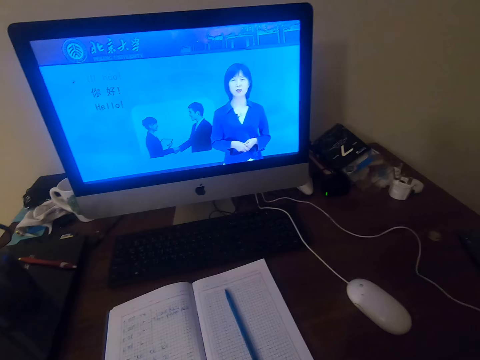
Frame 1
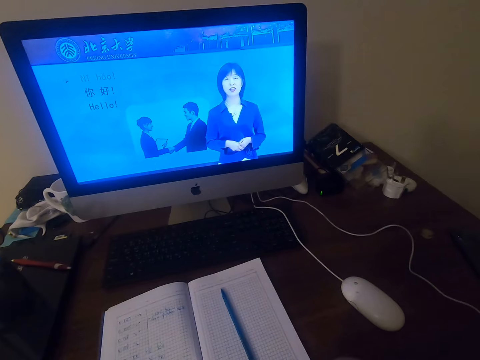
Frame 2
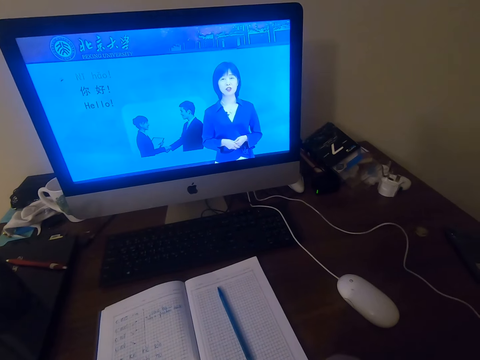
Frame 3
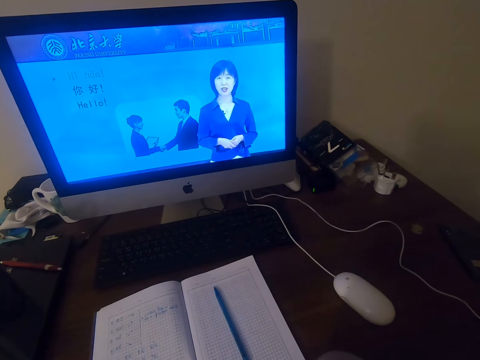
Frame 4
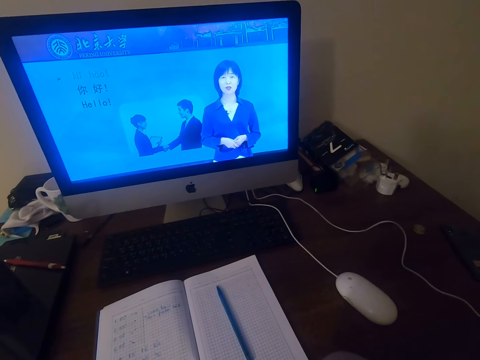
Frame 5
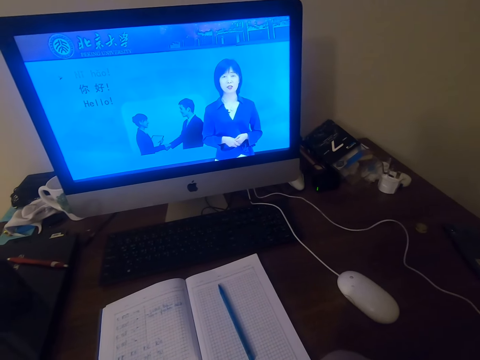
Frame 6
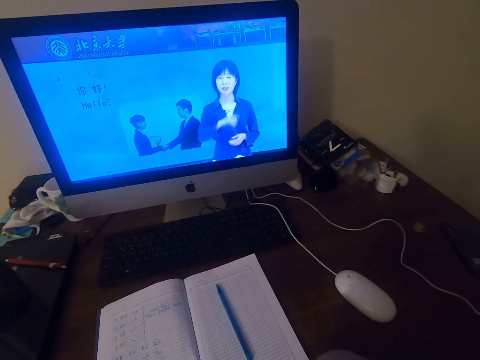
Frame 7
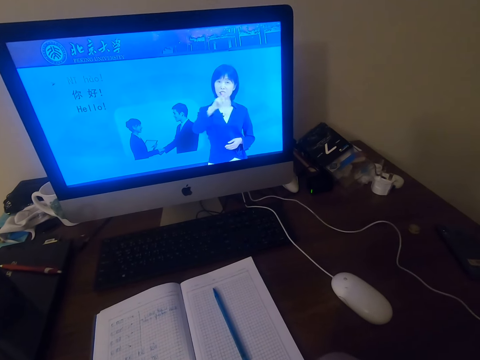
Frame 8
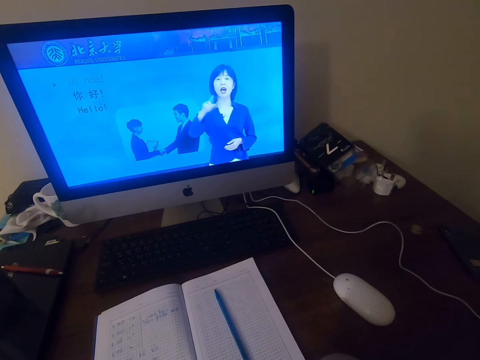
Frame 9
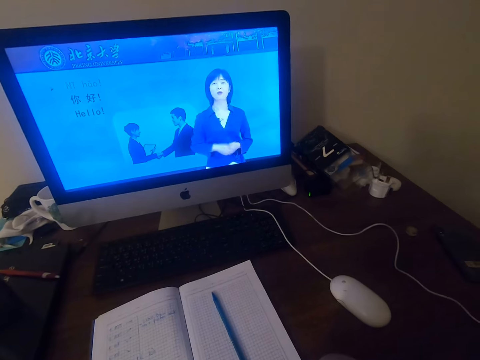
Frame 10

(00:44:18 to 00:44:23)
The camera wearer watches on the machine.

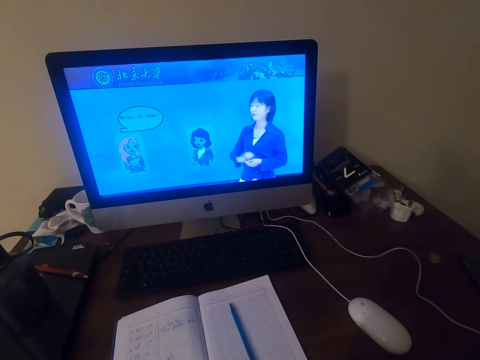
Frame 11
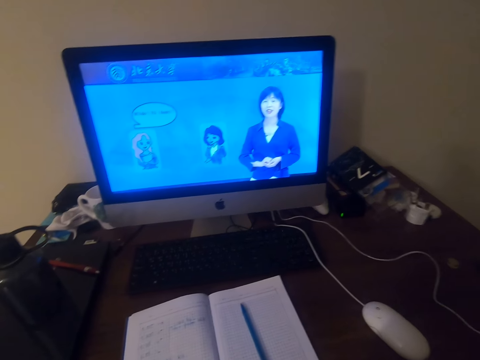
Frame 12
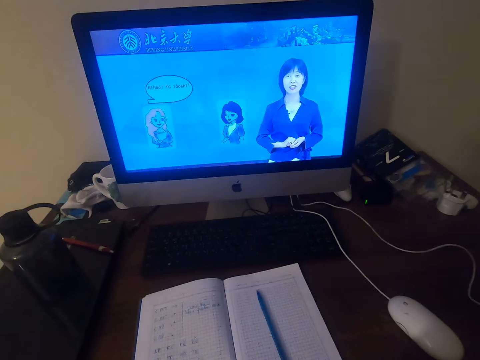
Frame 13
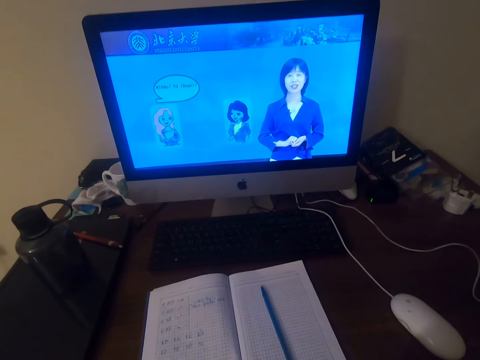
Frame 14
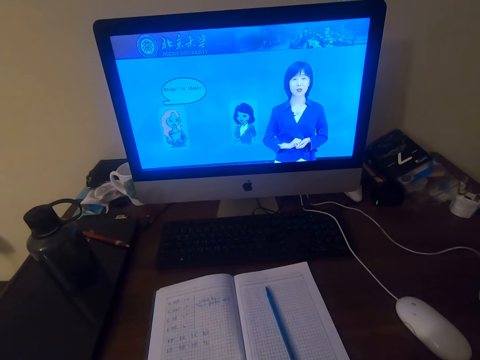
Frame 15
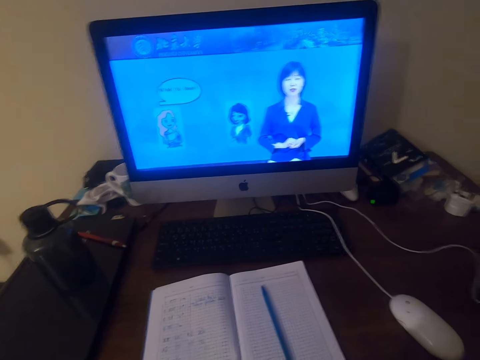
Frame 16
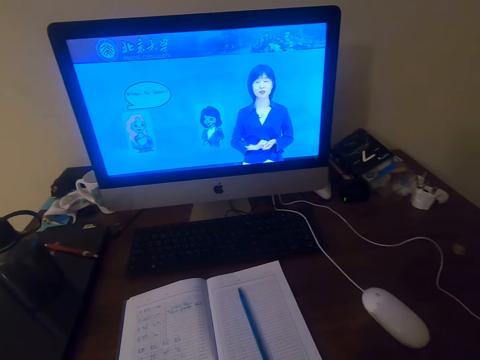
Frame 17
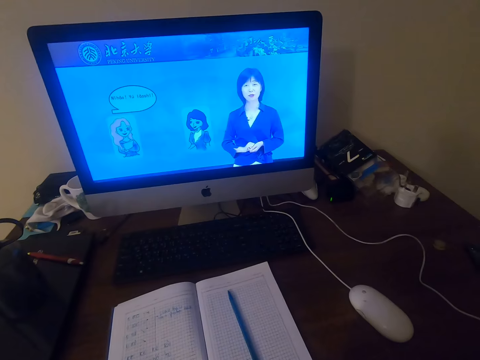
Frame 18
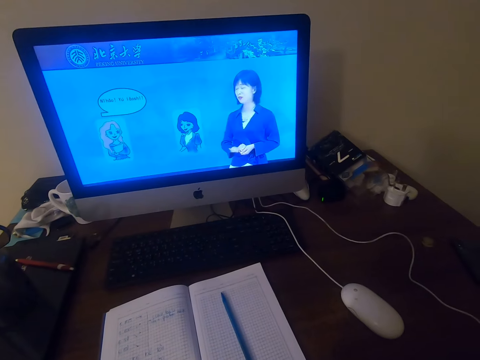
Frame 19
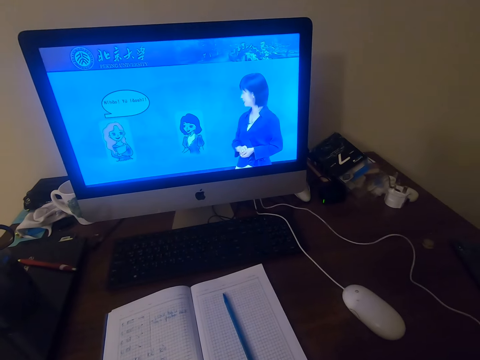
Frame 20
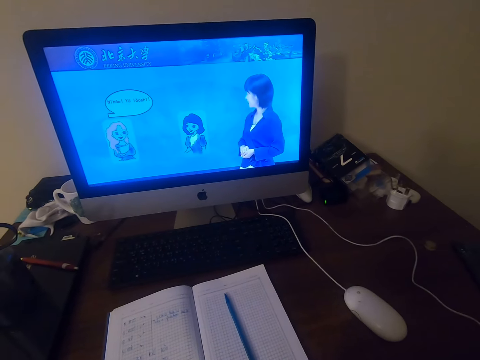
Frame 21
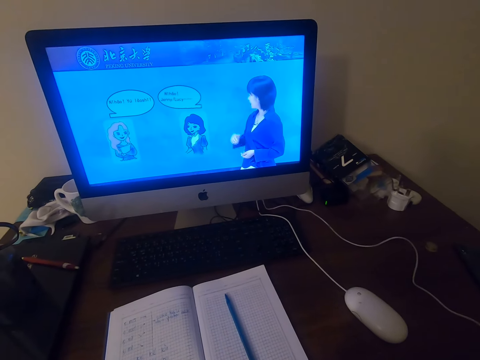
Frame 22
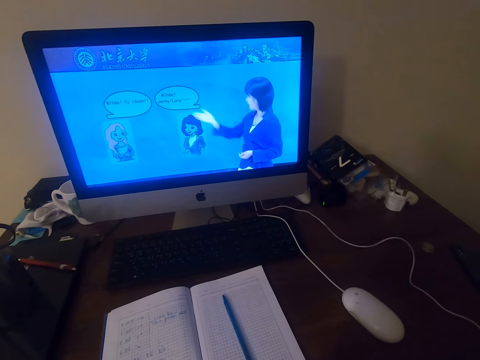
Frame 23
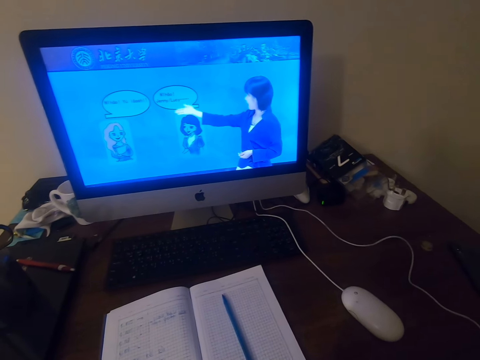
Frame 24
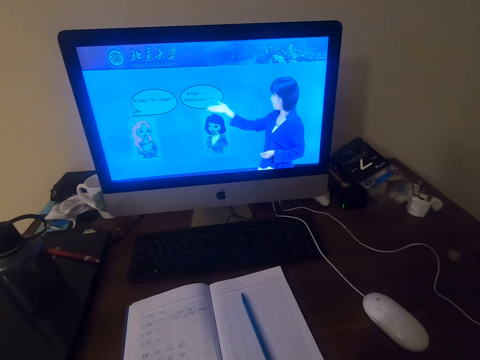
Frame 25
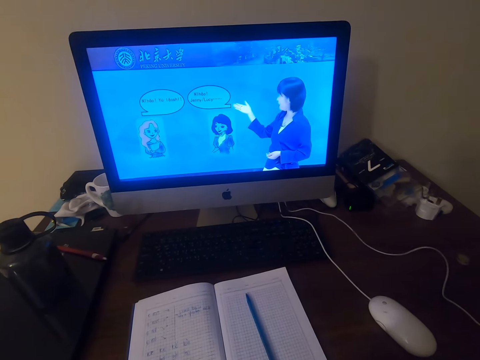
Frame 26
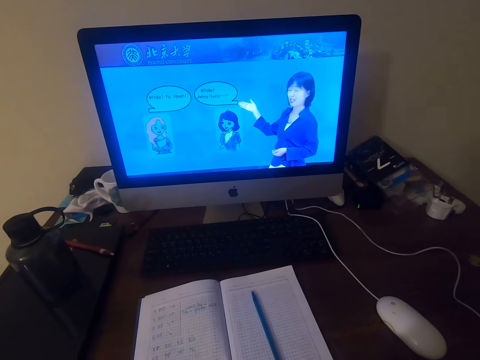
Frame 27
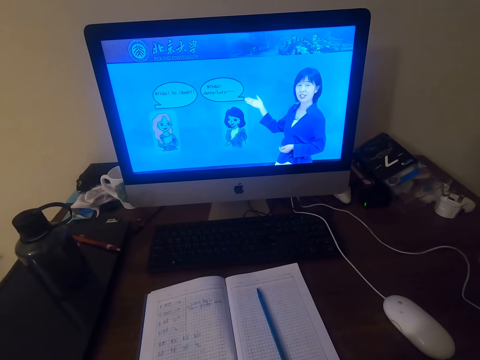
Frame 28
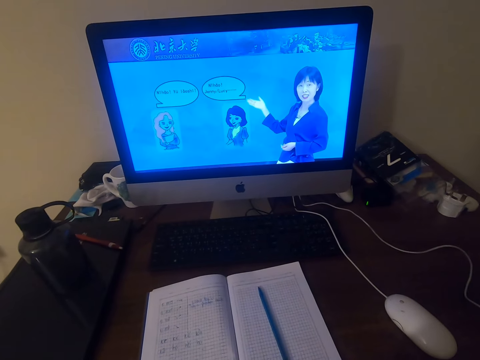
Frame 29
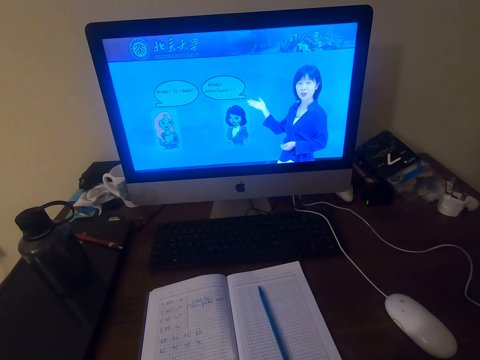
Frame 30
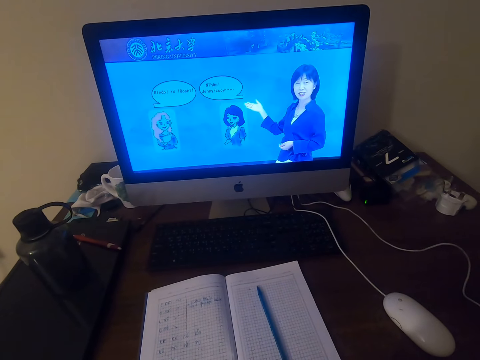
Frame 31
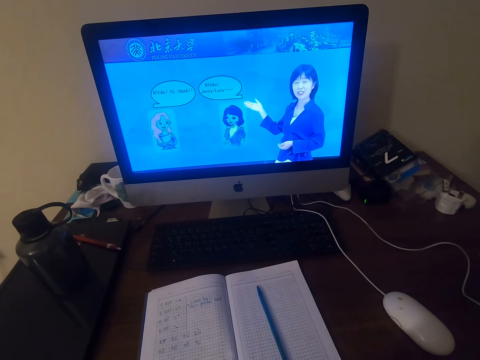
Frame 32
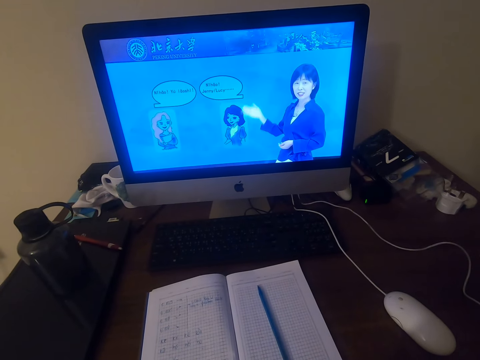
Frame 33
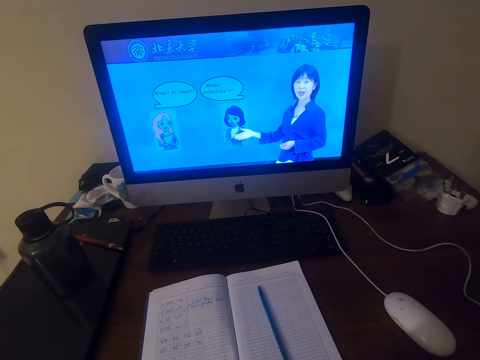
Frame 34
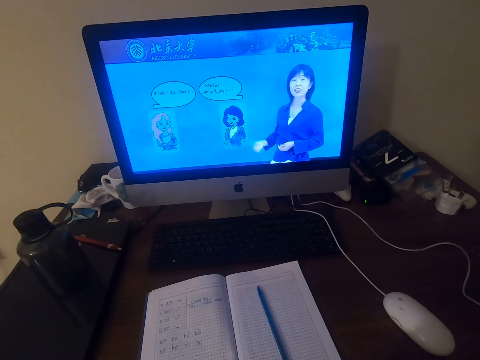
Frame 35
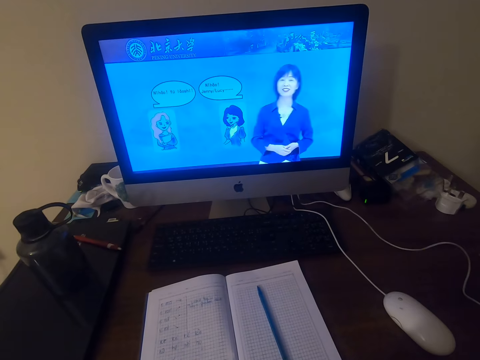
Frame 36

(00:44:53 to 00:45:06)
The camera wearer talks. They watch on the machine.

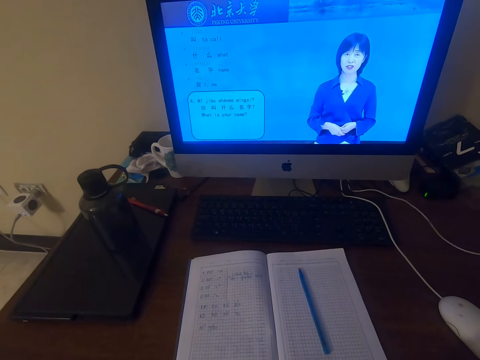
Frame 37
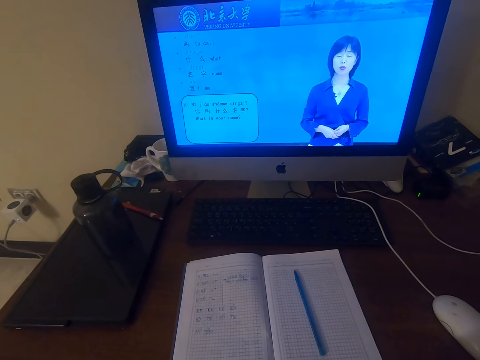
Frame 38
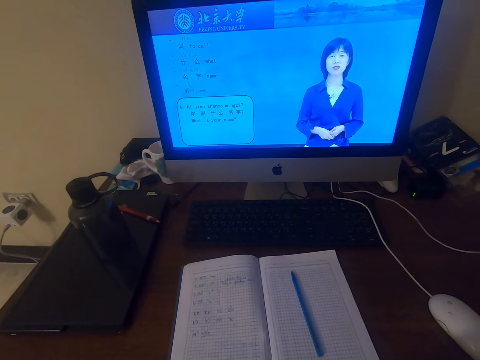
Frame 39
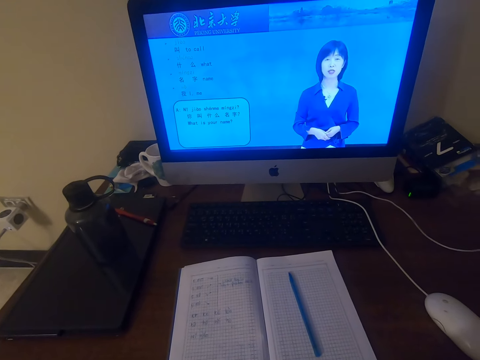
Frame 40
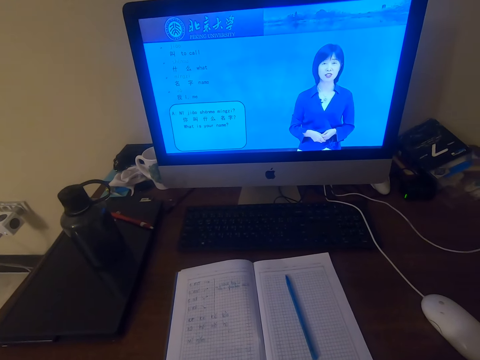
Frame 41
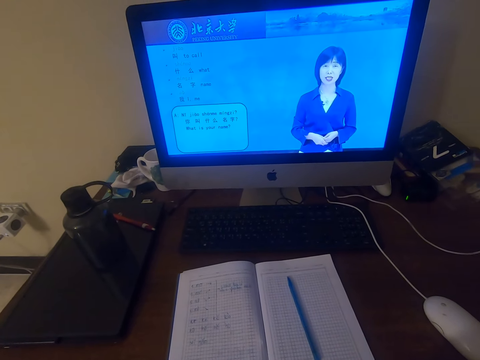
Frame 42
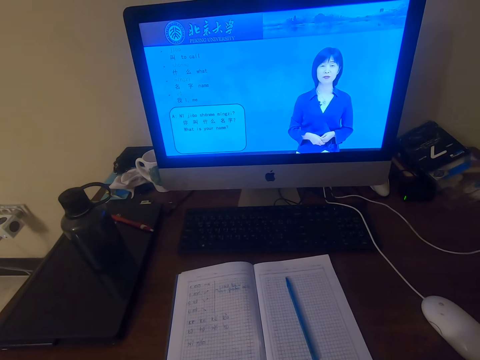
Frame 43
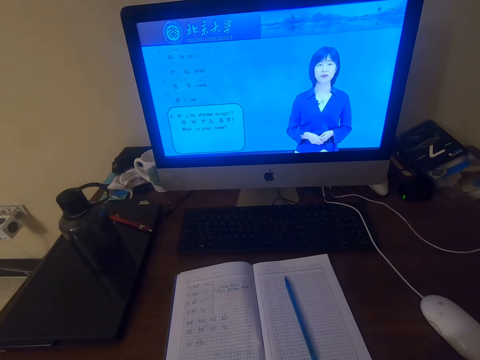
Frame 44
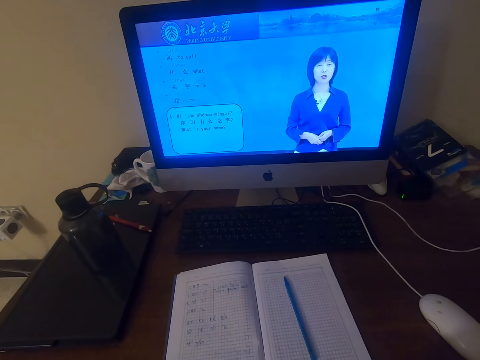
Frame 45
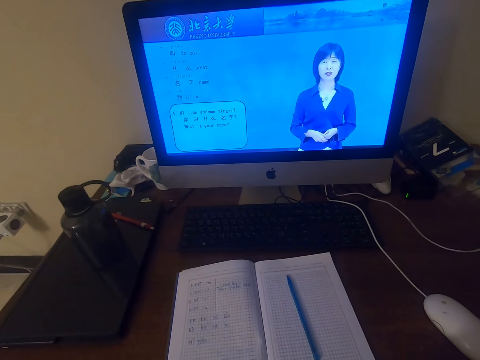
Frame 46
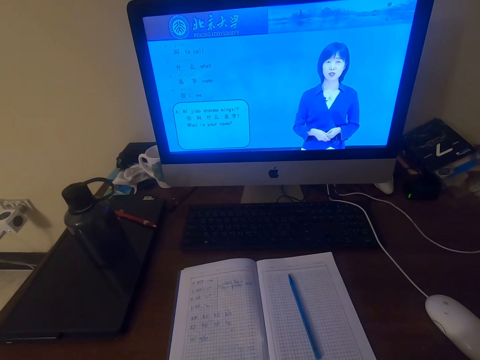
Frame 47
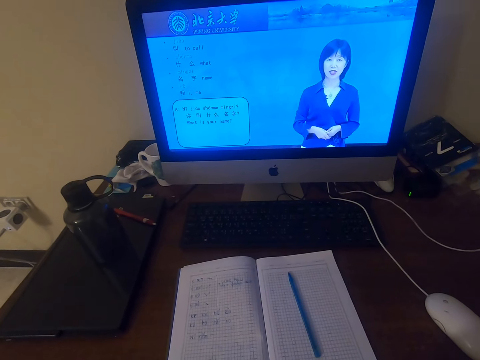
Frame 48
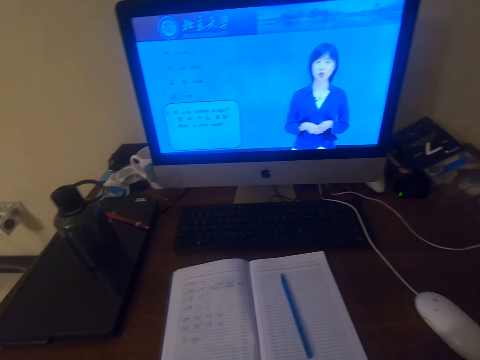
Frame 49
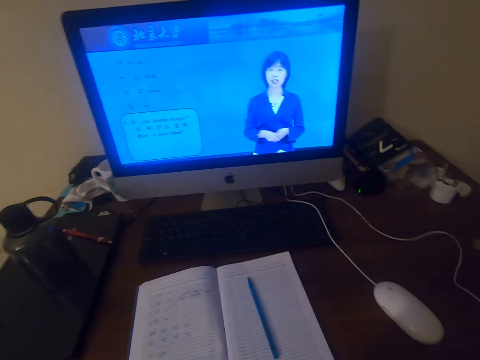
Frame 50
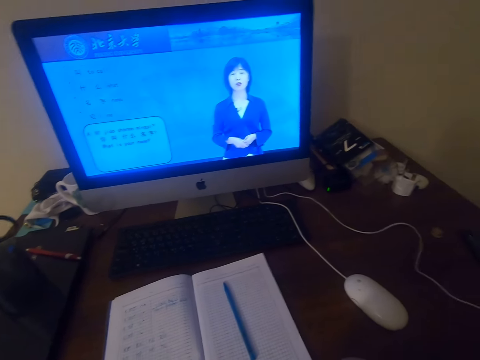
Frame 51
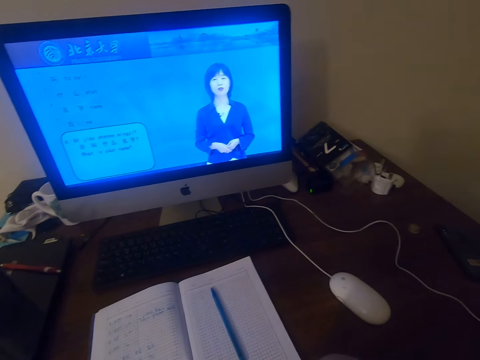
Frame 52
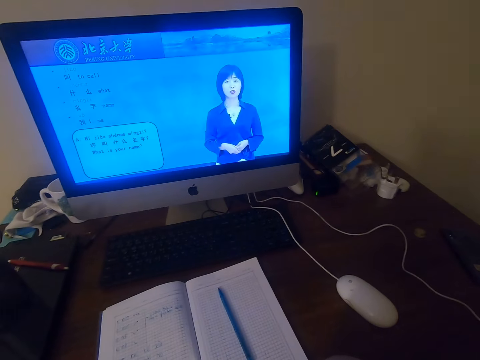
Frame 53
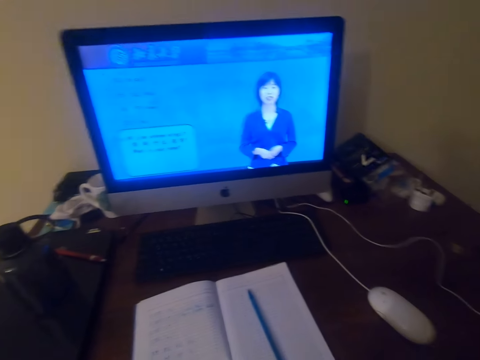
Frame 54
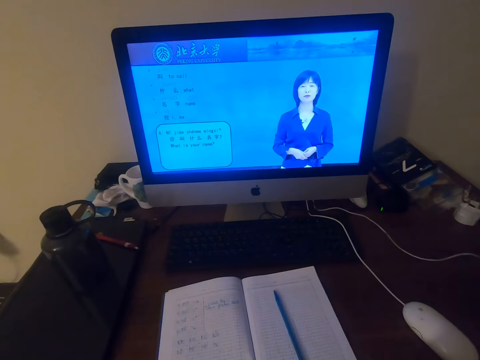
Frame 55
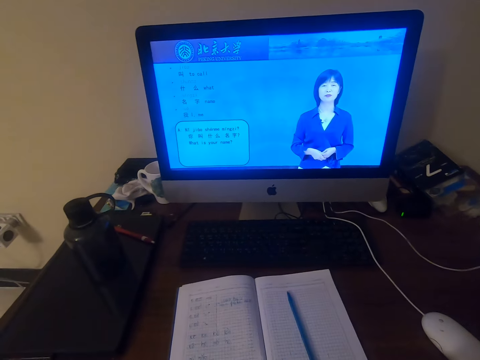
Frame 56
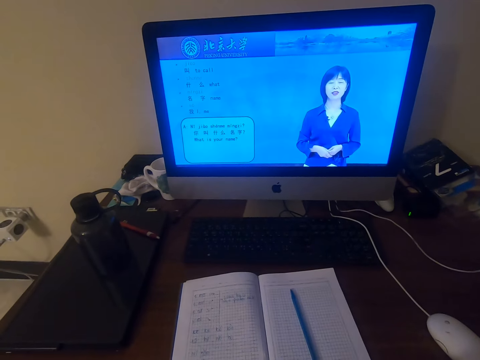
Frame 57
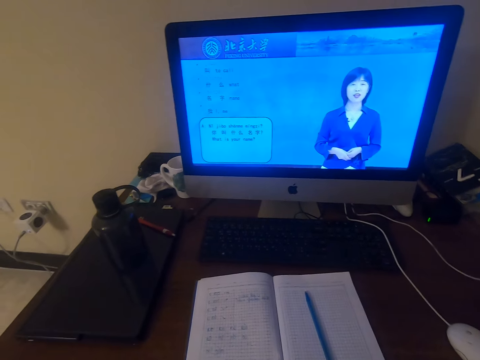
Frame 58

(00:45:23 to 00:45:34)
The camera wearer talks.
